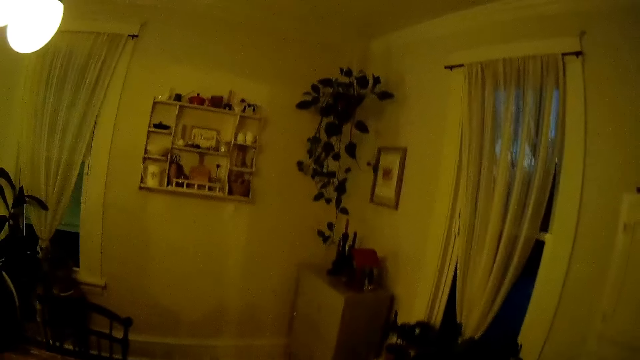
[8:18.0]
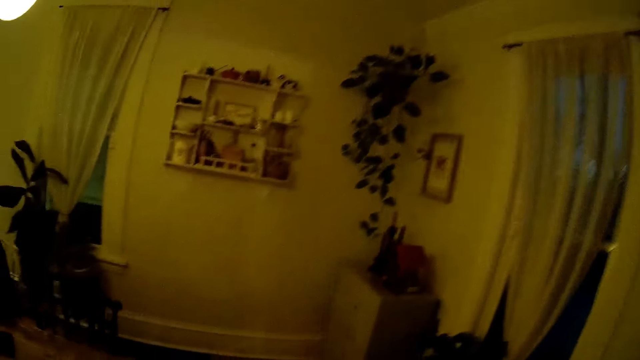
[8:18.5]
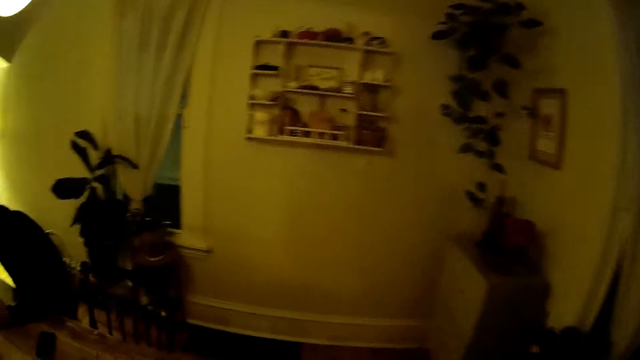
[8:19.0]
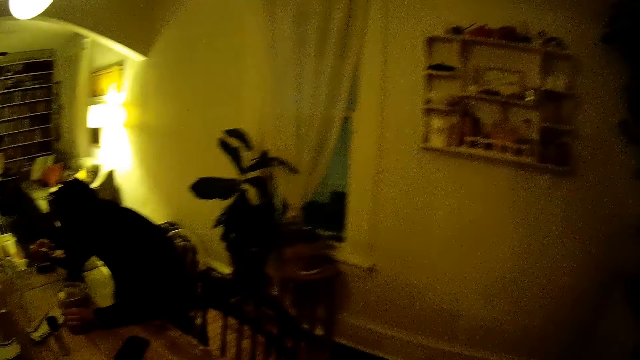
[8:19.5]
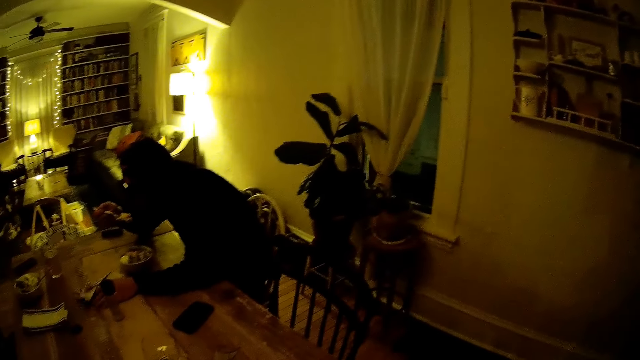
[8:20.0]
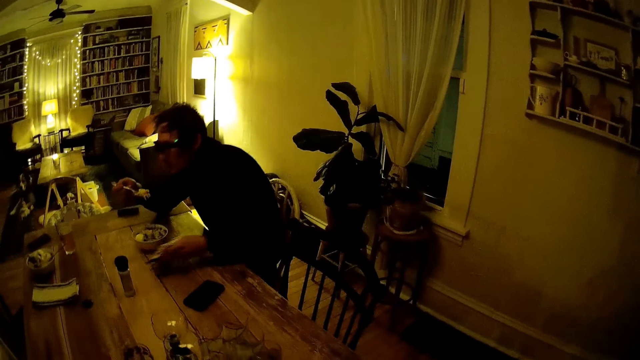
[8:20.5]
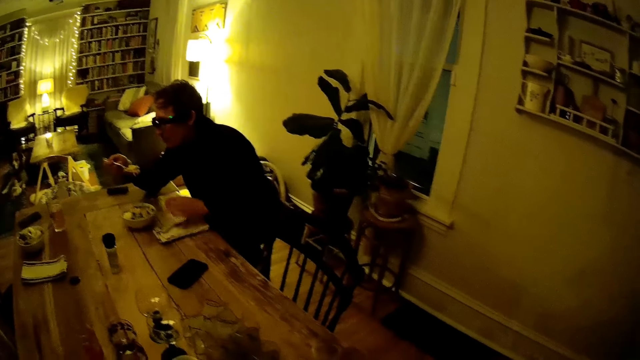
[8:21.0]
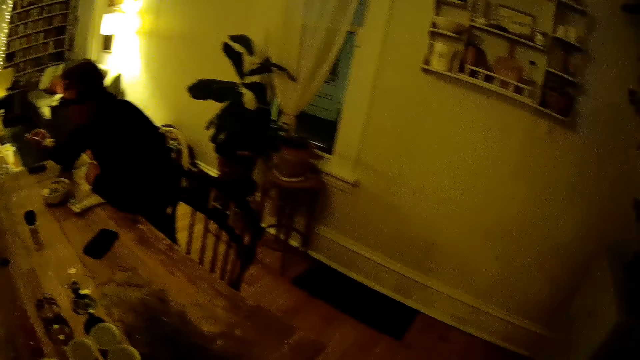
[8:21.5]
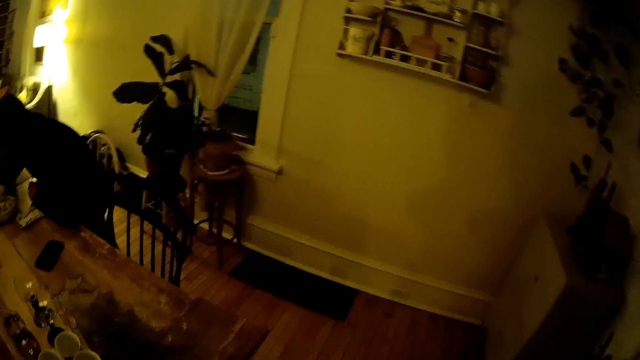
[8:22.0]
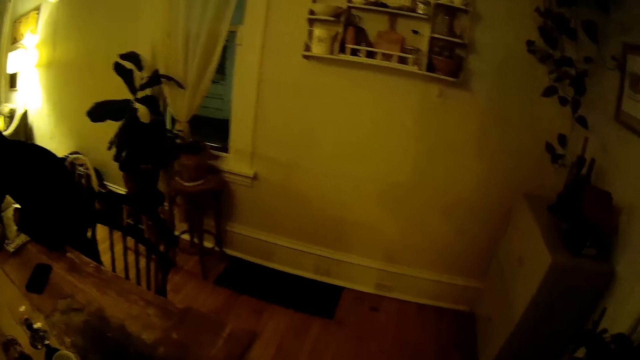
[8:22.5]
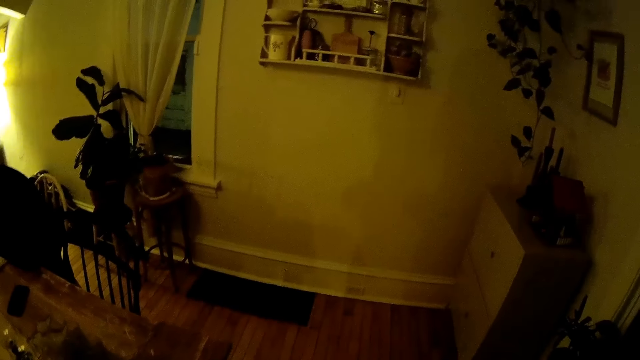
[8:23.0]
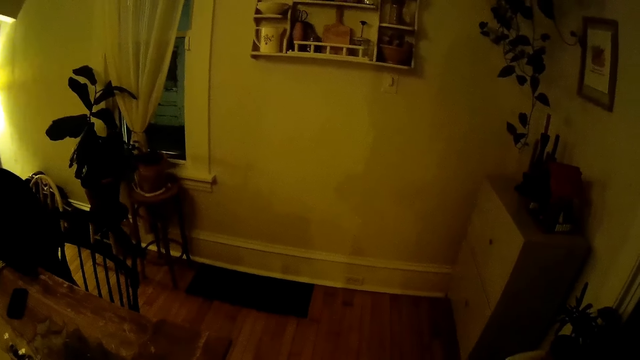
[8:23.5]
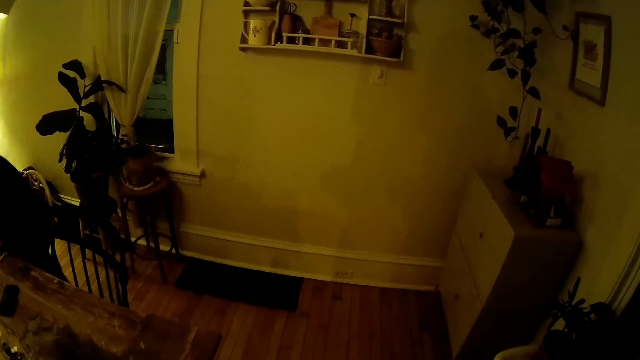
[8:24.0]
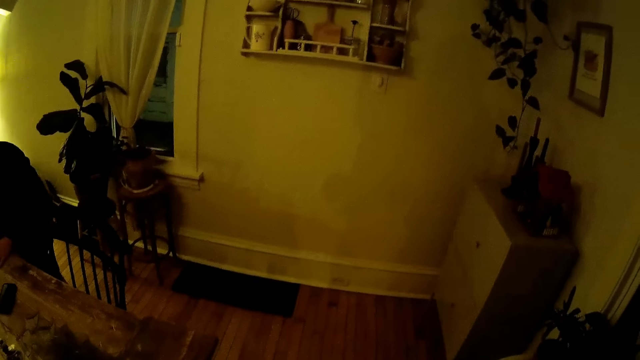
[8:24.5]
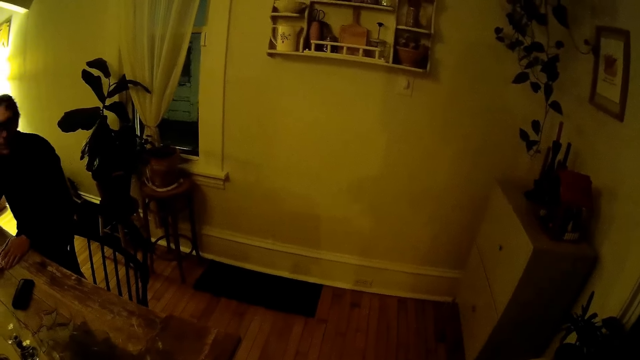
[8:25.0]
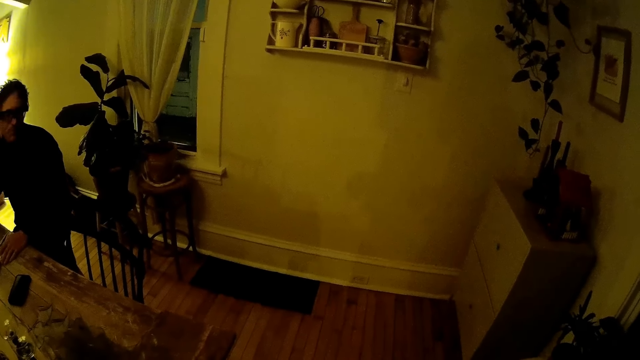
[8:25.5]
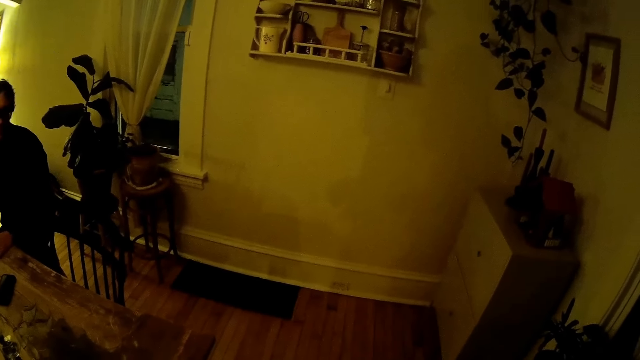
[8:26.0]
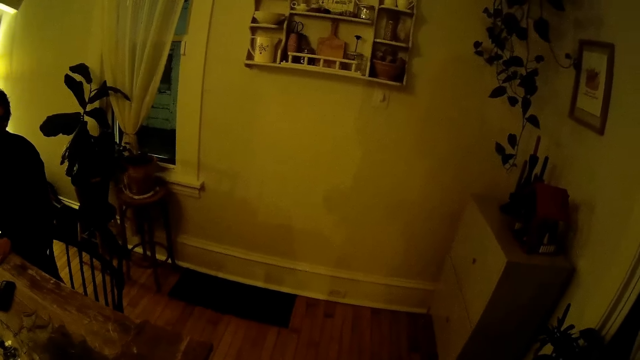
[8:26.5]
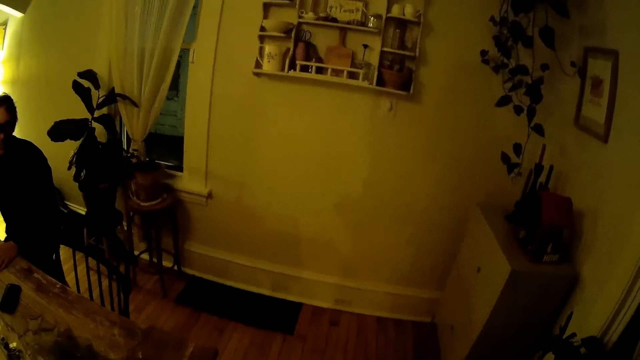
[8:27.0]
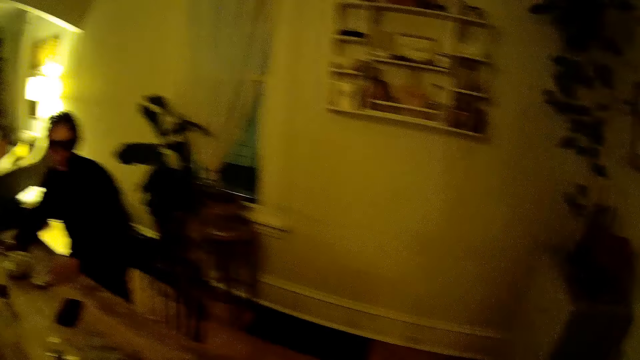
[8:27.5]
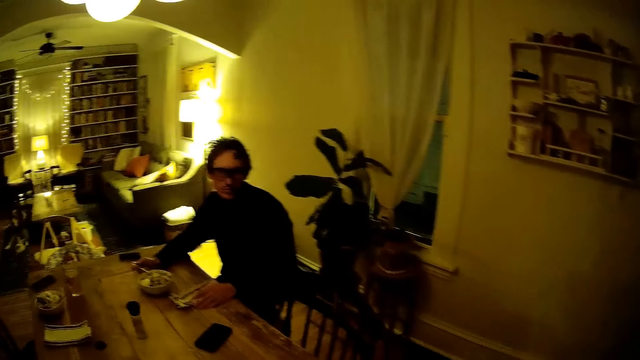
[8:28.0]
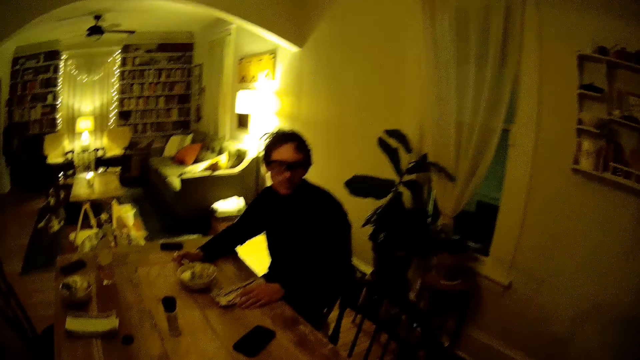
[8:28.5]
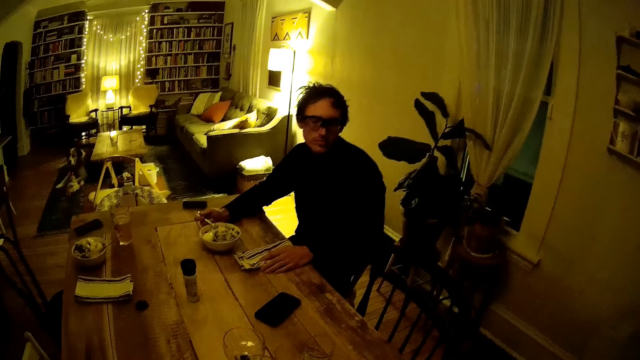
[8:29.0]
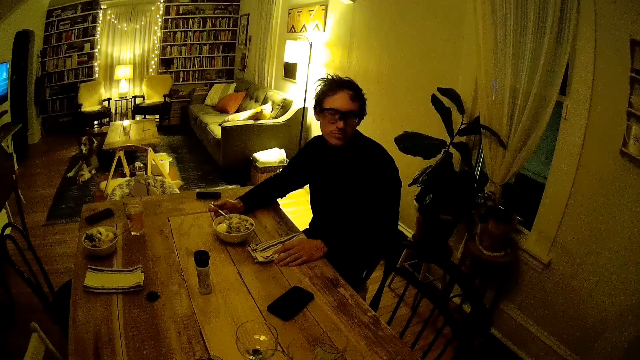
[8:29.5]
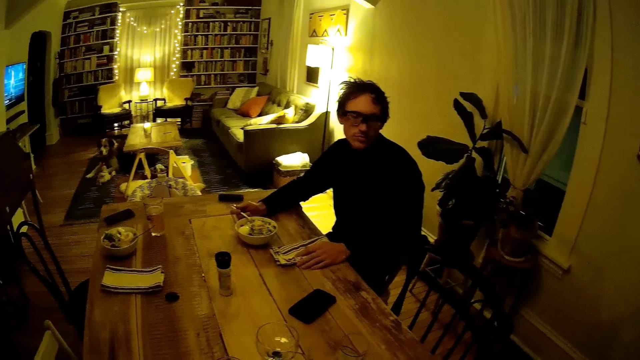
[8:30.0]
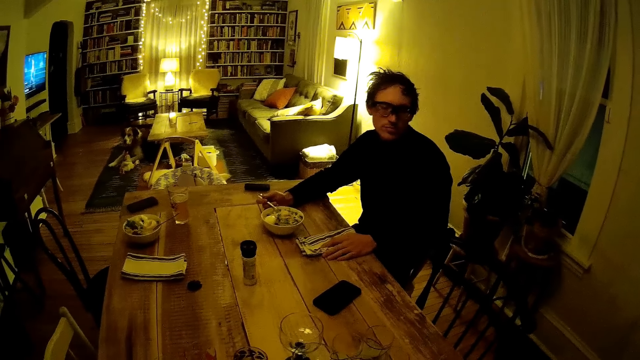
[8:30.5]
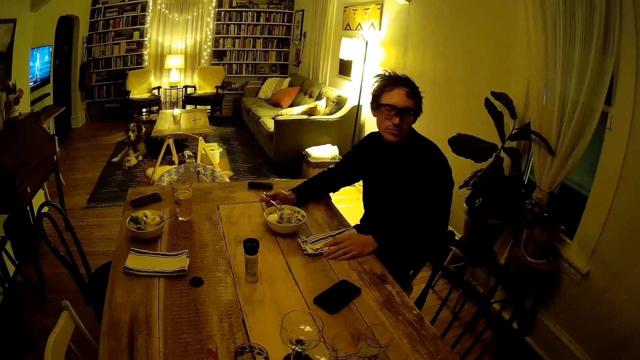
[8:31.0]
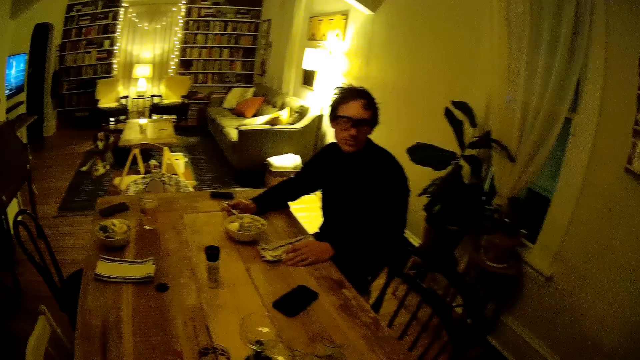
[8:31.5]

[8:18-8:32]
A man holds a spoon full of food in his right hand. He picks up a napkin from the dining table with his left hand and drops the napkin in his left hand on the dining table. The camera wearer puts a hand on the table. The man looks at the camera wearer.

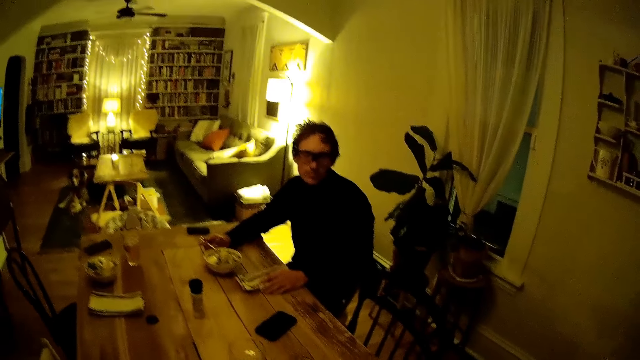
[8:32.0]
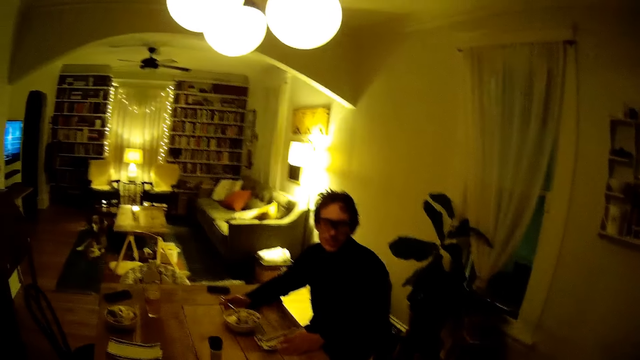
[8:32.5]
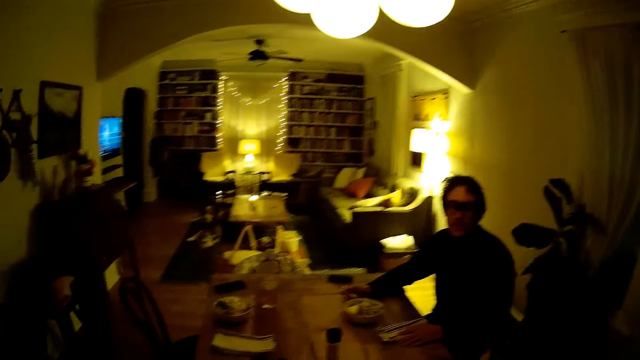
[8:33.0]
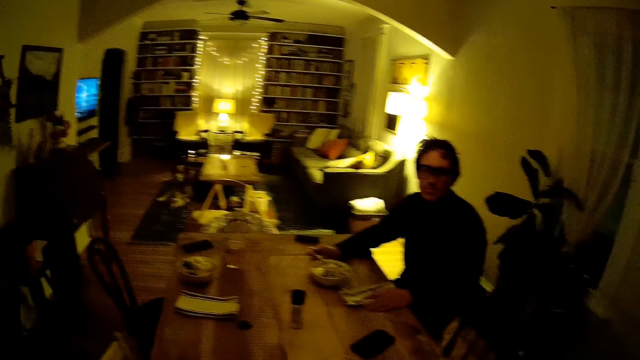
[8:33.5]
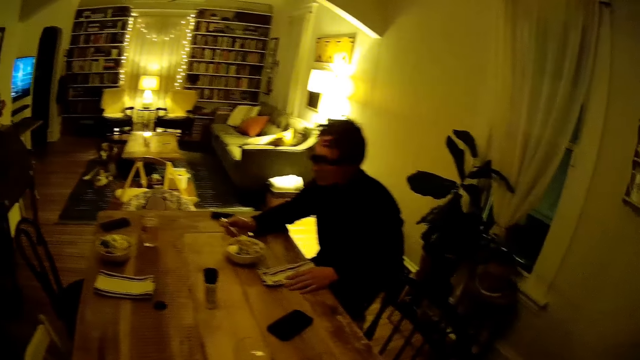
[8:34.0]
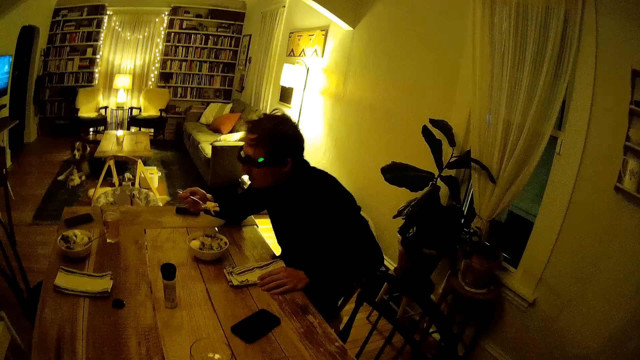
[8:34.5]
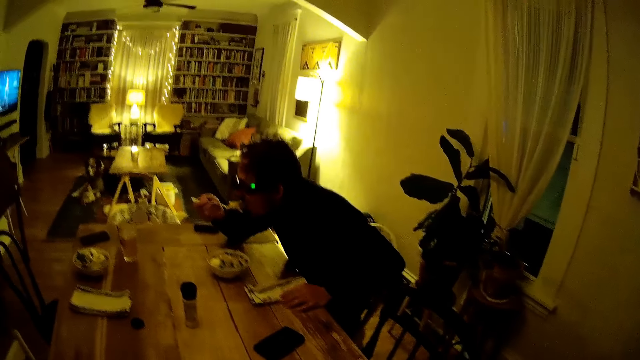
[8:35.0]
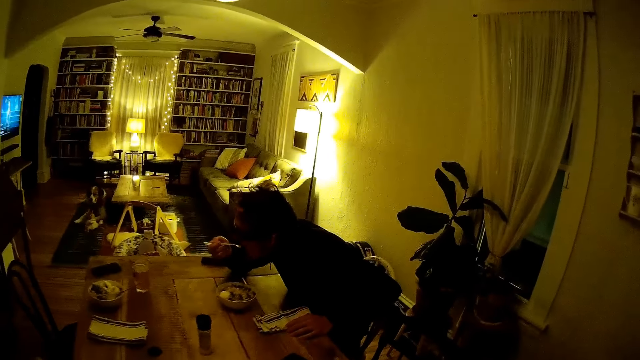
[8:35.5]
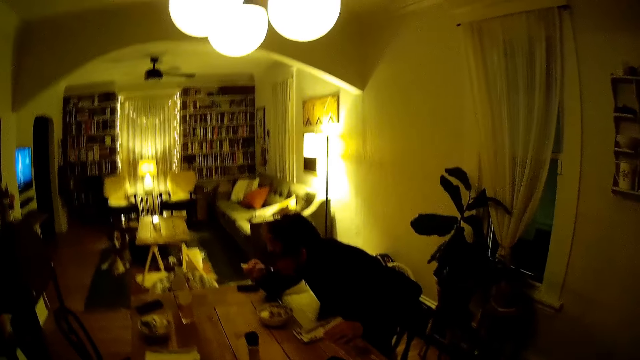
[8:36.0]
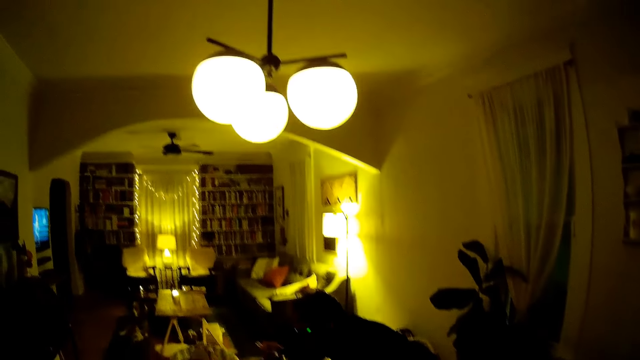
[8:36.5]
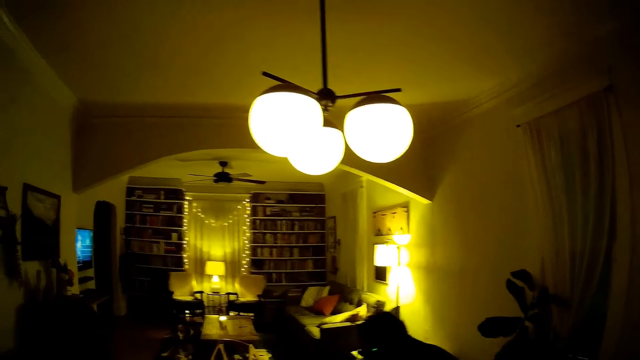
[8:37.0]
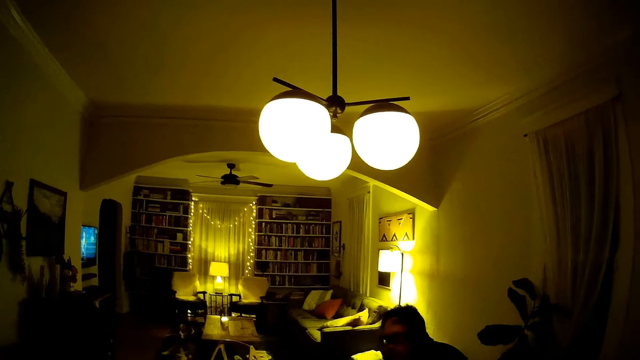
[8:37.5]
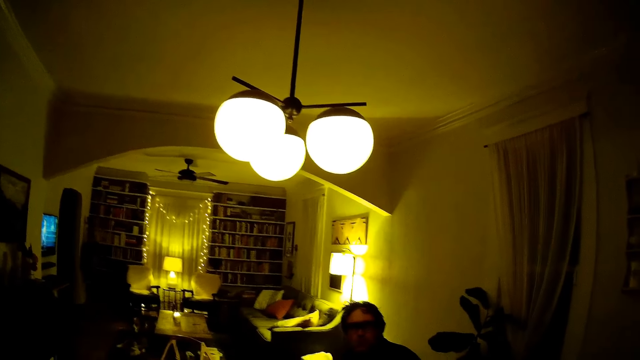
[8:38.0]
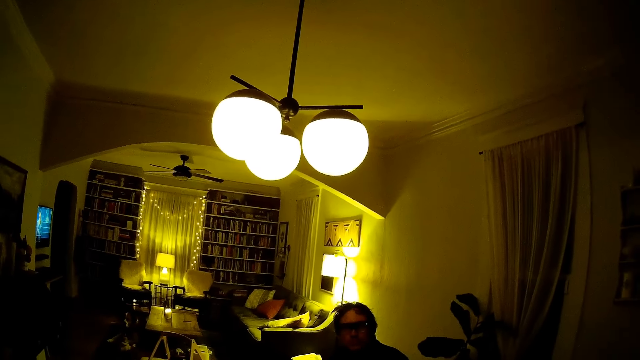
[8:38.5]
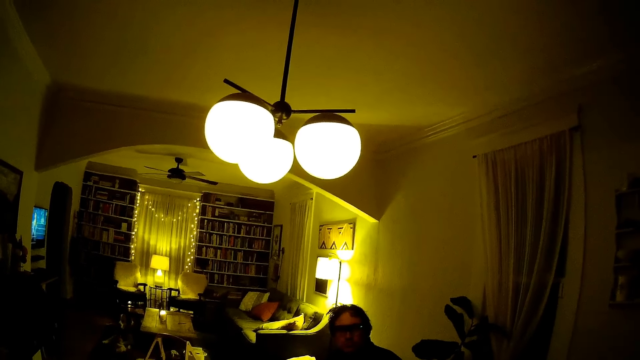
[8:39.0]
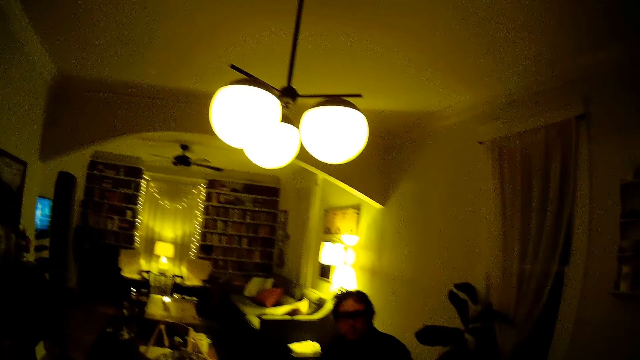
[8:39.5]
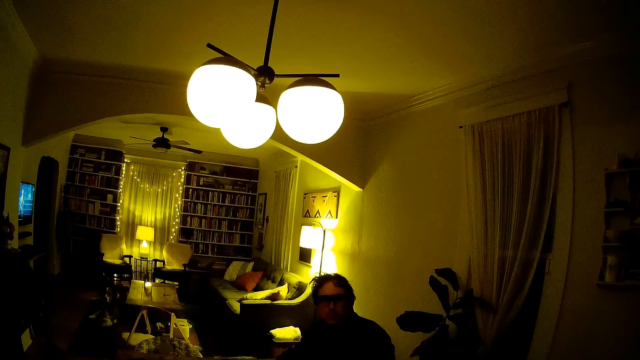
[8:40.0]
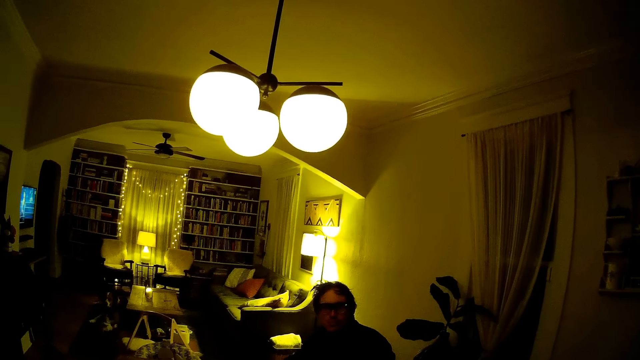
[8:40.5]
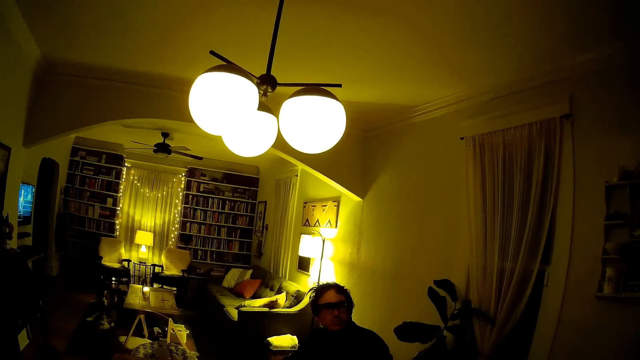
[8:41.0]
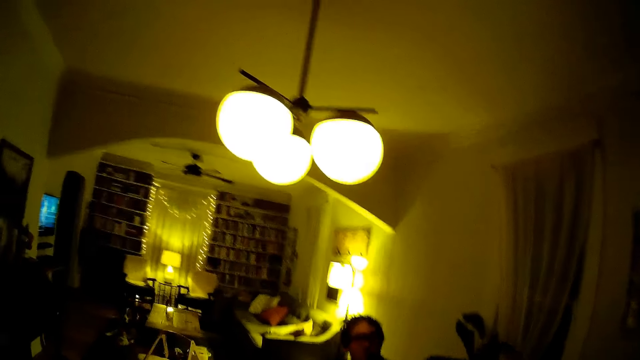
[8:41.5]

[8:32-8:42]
A man eats the food on the spoon in his right hand. He stares at the camera wearer.
